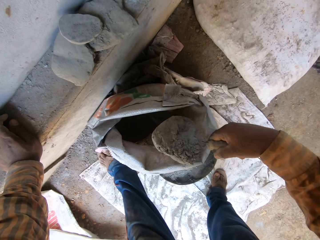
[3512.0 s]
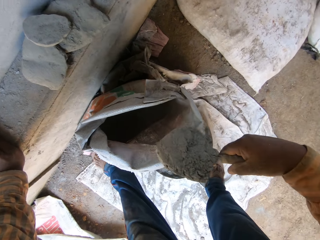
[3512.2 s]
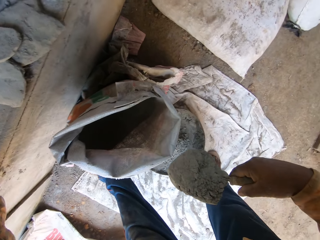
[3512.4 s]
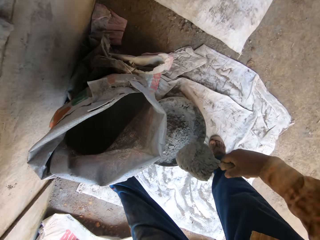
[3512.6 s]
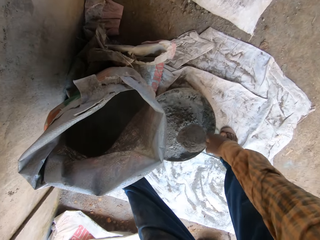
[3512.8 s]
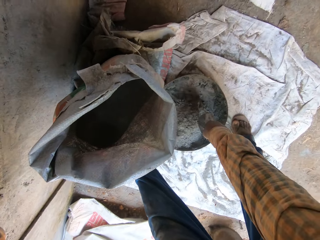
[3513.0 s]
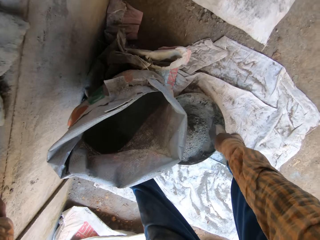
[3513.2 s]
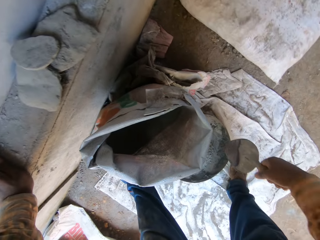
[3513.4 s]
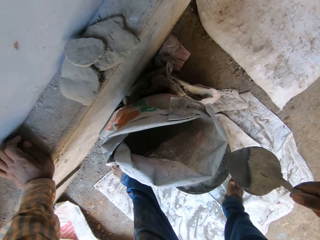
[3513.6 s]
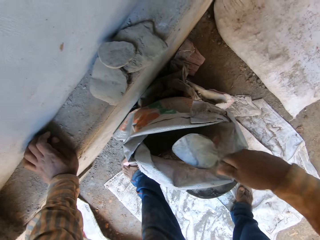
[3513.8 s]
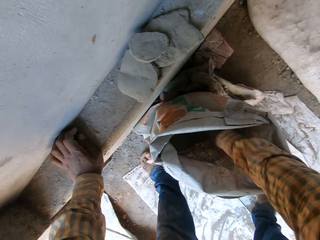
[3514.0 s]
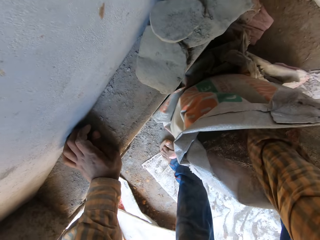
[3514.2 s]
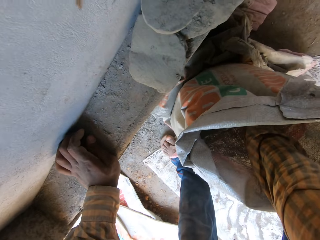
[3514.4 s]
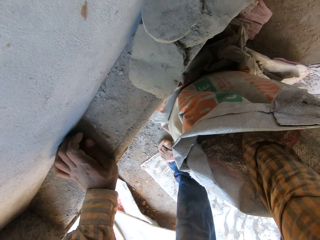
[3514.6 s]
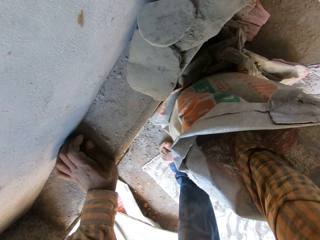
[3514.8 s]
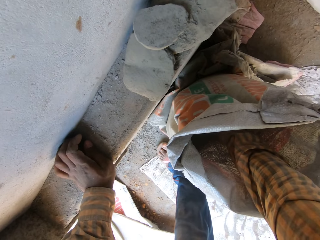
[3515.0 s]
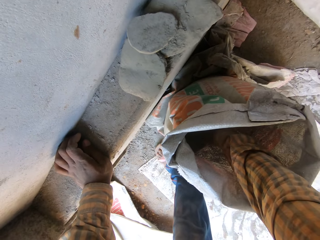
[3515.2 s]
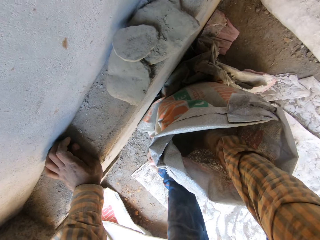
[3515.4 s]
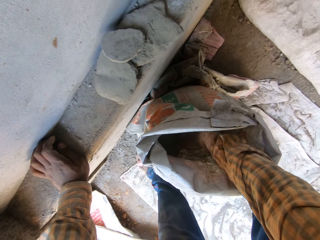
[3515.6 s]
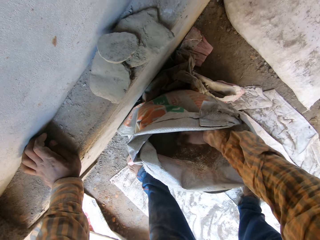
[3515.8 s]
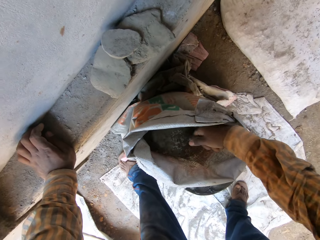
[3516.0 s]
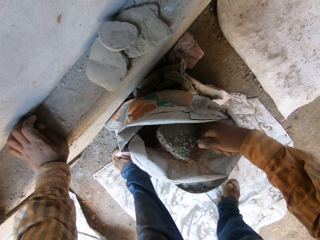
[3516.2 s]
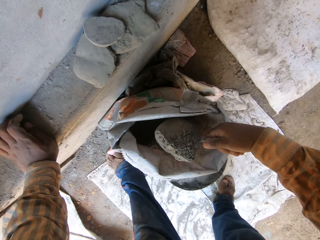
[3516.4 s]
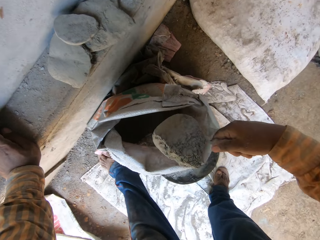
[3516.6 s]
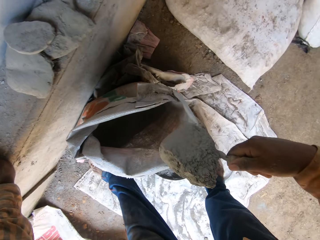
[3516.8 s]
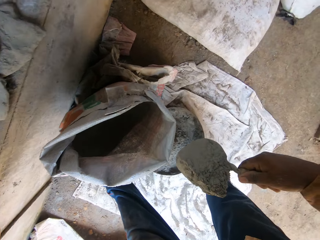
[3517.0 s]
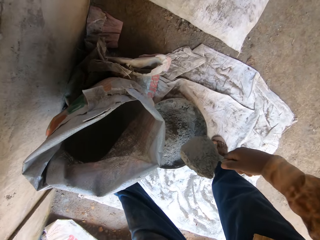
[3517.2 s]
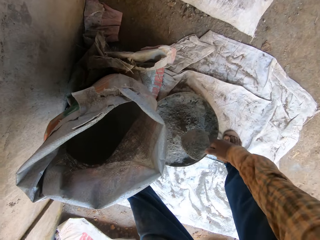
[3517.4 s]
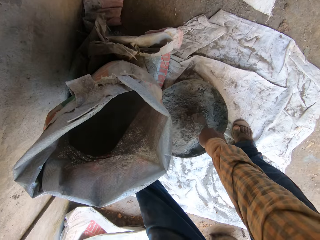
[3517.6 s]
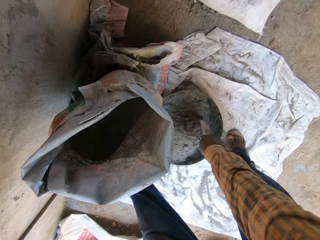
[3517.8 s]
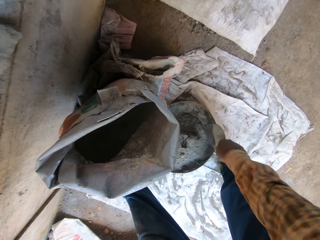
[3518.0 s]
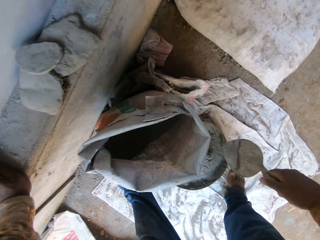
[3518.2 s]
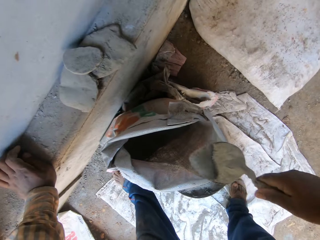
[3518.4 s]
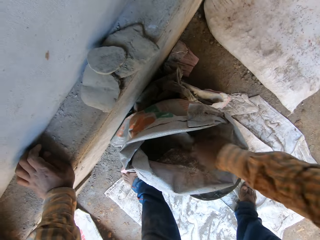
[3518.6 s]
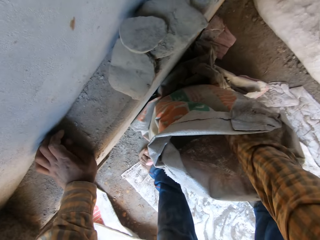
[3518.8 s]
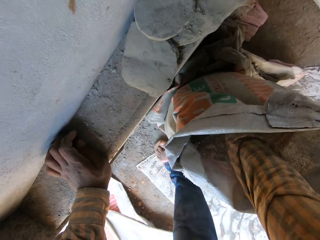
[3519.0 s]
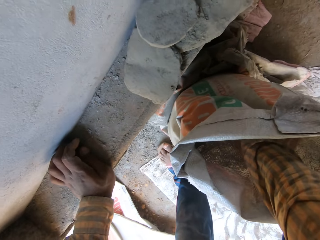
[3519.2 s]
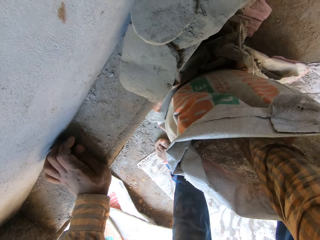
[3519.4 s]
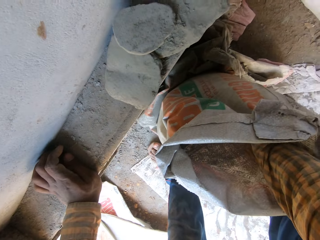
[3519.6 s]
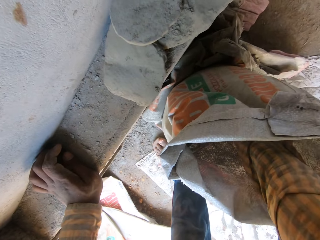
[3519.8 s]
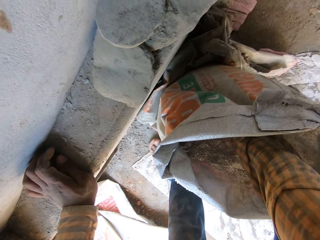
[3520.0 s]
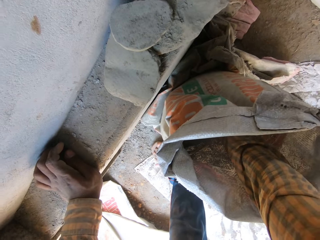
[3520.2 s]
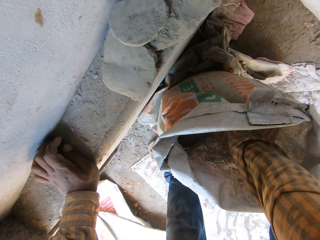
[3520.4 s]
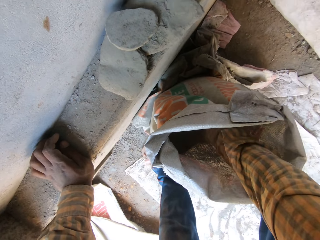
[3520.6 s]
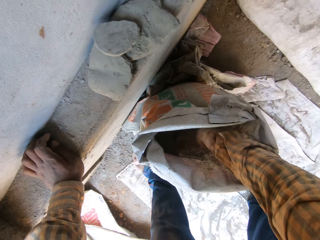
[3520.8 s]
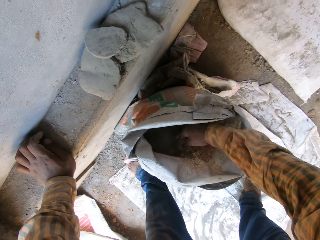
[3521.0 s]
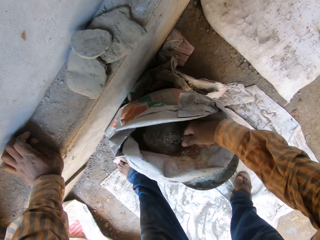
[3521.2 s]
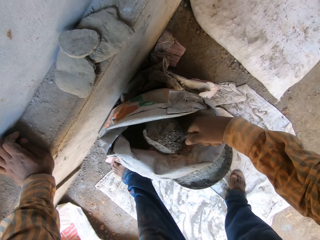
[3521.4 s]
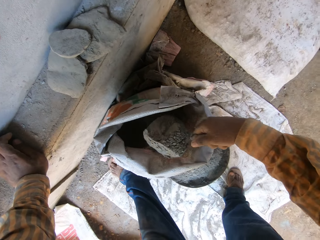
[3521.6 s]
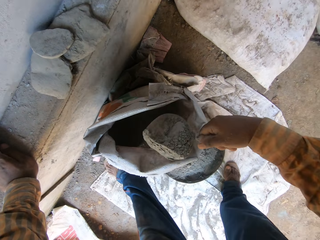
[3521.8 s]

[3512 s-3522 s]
The camera wearer puts the cement on something. They scoop cement from the cement bag. They put the cement on something. They scoop cement from the cement bag.

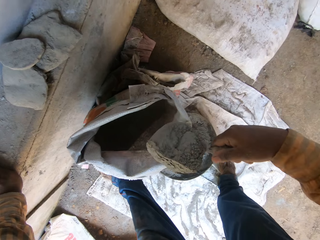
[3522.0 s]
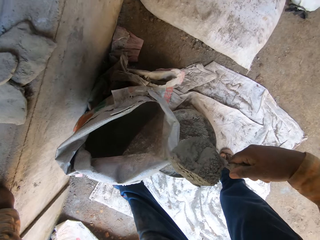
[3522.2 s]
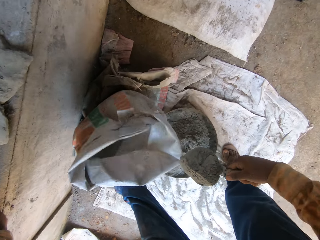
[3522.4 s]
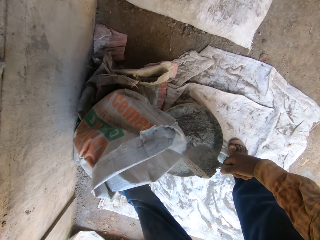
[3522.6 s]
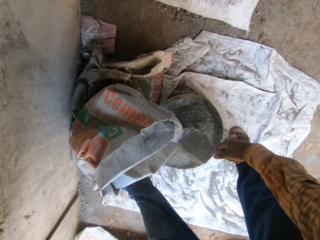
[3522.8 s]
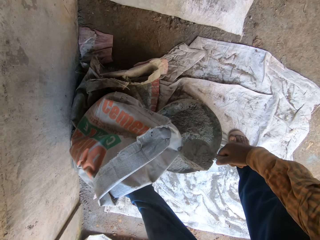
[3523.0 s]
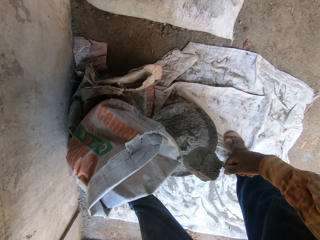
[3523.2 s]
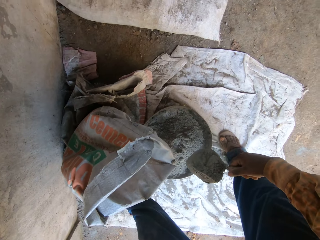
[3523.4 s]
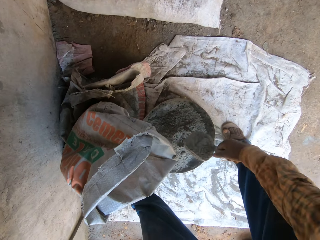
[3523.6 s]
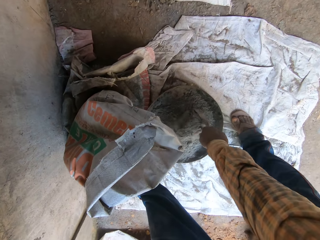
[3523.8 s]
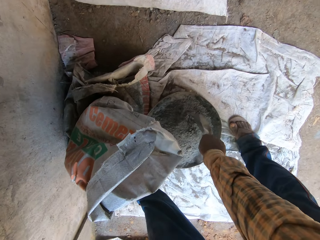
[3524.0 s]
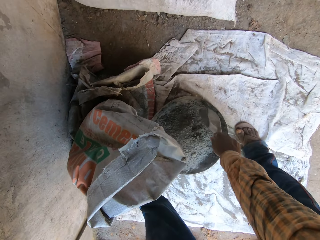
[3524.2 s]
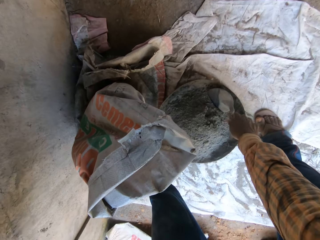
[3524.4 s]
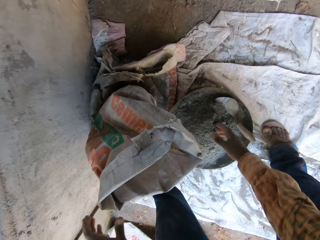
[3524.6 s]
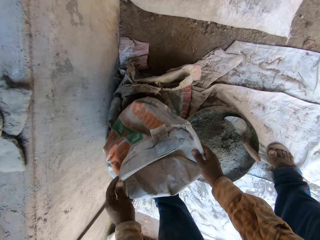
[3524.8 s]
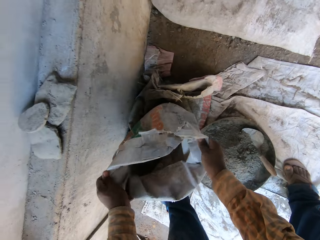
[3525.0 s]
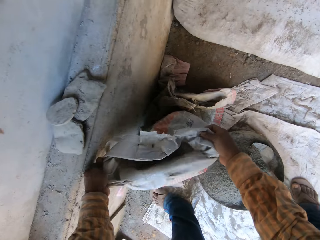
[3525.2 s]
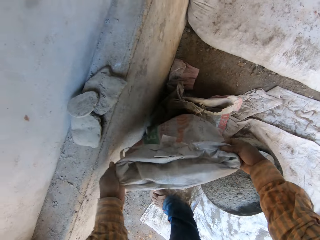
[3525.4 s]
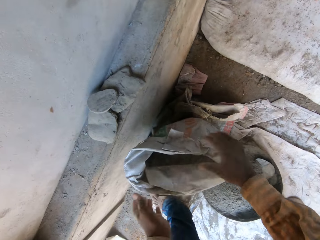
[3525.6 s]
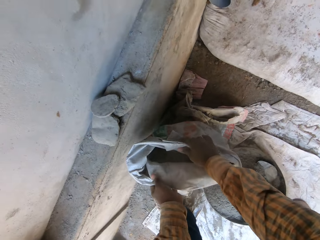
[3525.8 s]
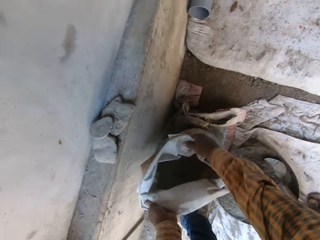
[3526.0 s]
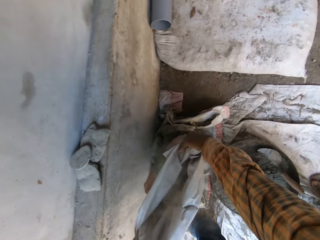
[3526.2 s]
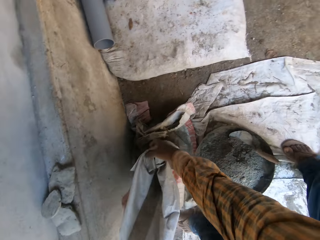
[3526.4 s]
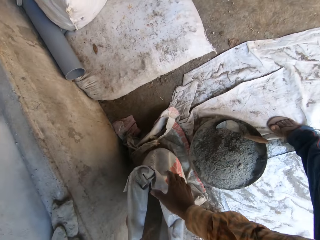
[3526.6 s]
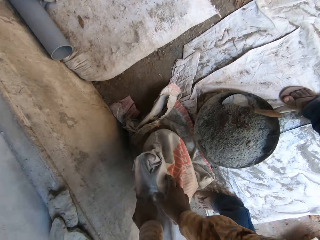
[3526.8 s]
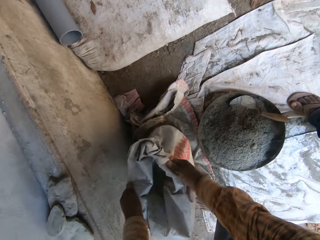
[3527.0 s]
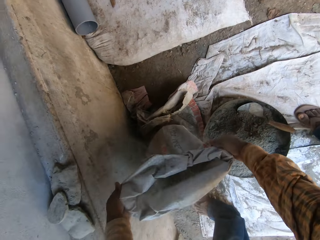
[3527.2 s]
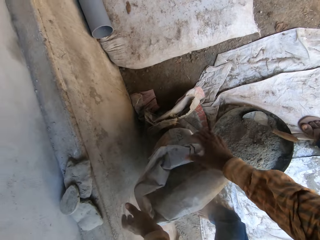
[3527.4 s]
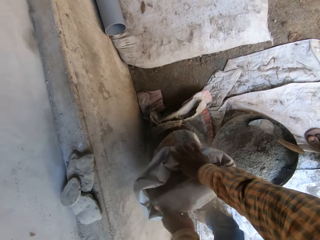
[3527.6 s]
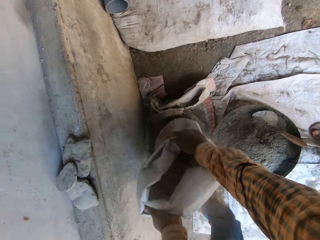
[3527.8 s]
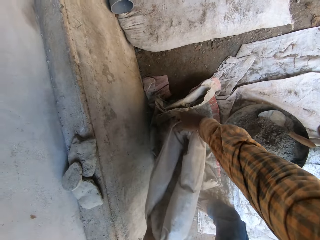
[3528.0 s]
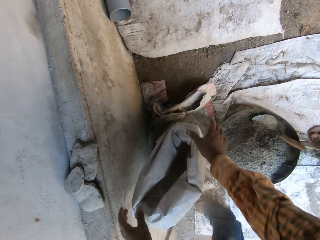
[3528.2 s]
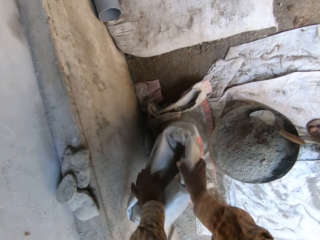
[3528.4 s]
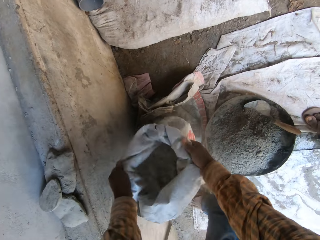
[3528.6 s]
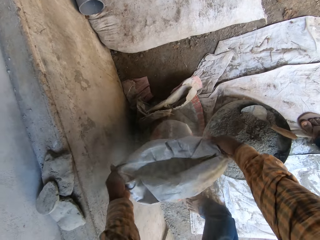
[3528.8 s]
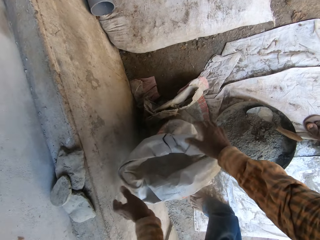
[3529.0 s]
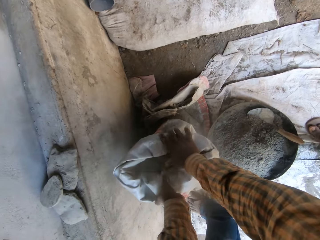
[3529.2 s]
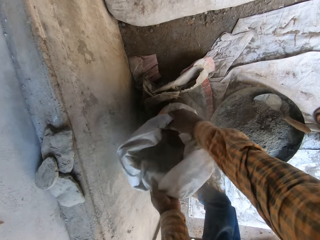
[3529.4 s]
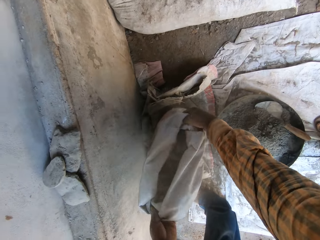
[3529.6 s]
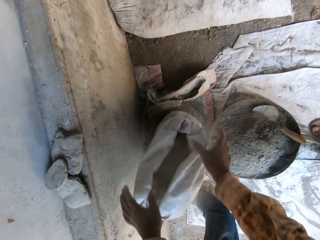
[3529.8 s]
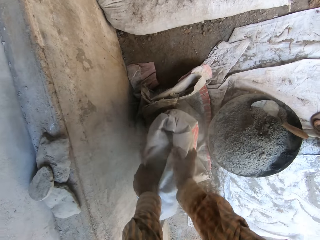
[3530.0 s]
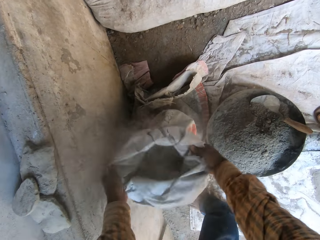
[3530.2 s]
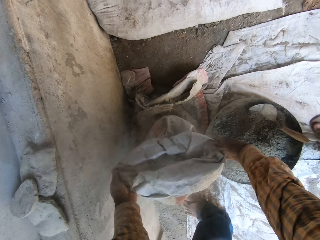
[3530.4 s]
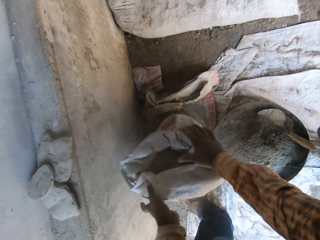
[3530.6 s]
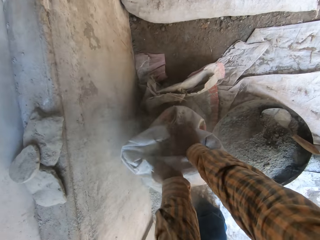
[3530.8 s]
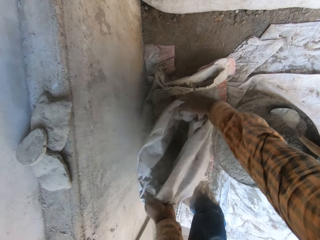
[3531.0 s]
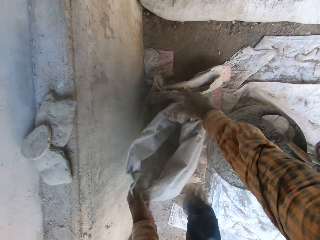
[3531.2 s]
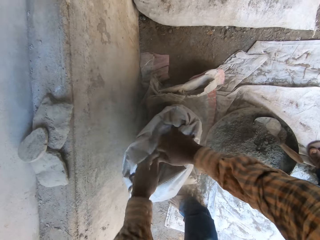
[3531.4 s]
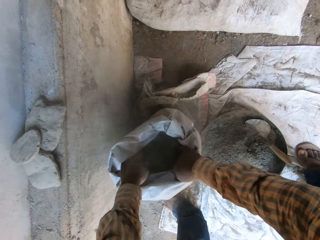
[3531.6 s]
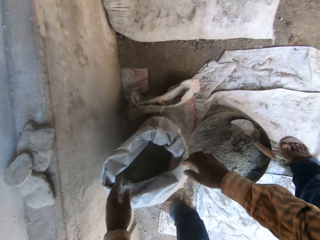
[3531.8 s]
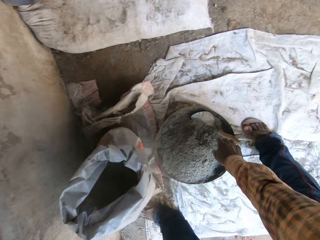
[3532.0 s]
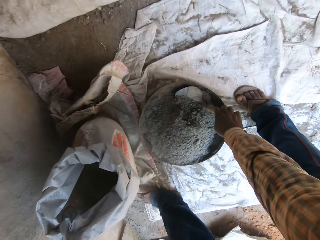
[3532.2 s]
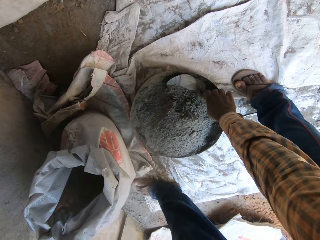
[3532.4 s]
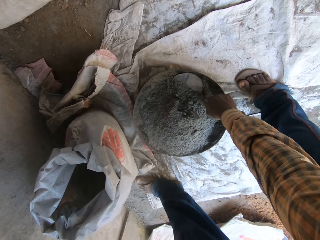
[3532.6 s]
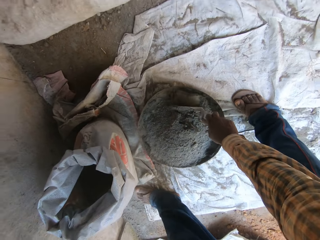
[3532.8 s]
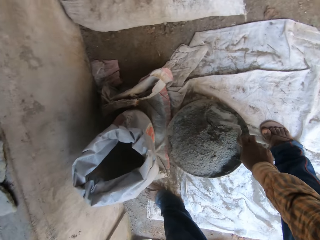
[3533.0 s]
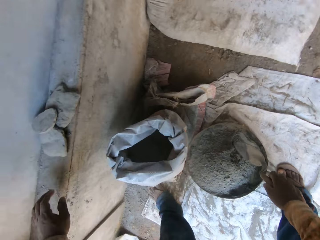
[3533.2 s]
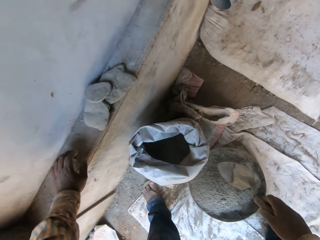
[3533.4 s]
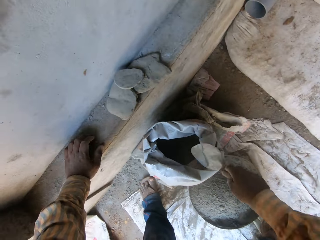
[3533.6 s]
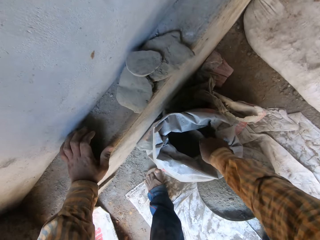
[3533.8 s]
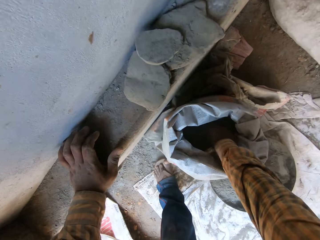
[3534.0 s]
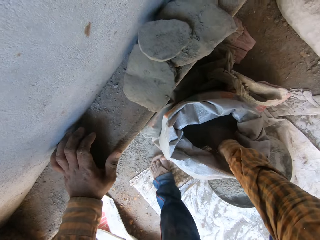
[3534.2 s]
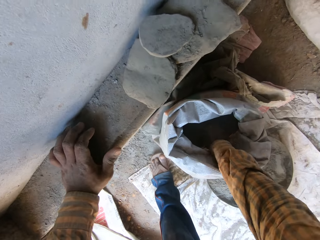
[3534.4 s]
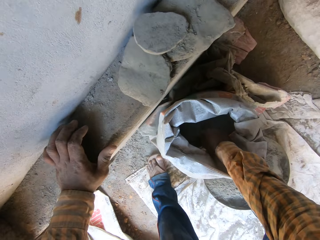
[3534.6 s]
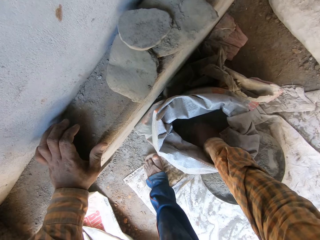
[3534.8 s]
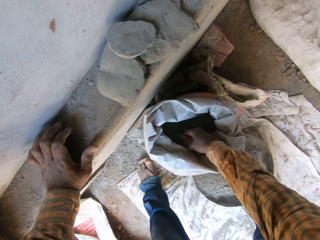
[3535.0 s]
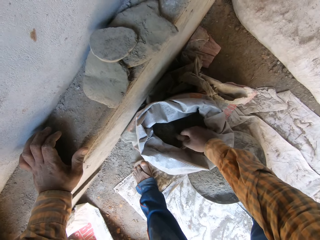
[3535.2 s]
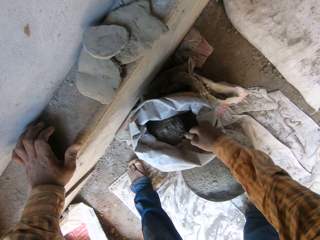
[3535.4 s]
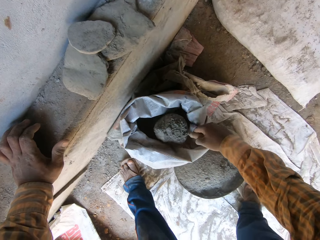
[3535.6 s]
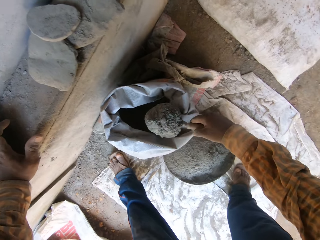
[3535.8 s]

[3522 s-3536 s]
The camera wearer puts the cement on something. He places the metal scoop or trowel on the tray with his right hand. He folds the bag on the ground with both hands. He picks the trowel from the head pan with his right hand. He packs cement from the bag of cement with the trowel in his right hand to the head pan. He puts the sand in the tray.
